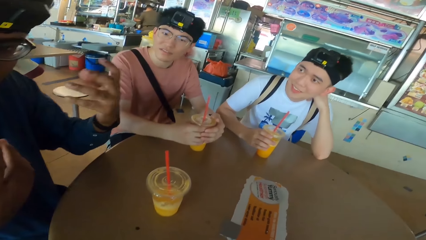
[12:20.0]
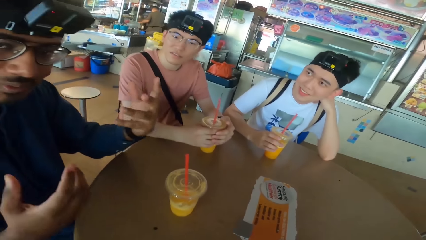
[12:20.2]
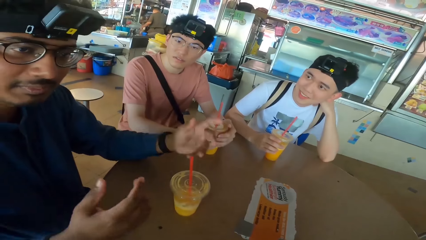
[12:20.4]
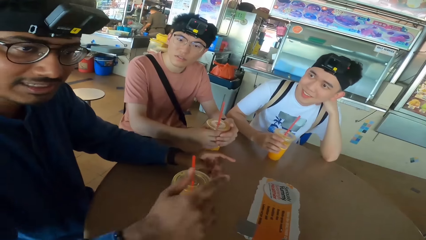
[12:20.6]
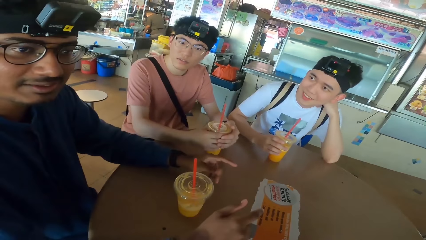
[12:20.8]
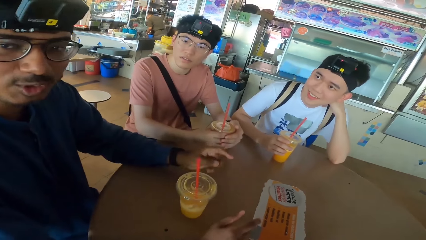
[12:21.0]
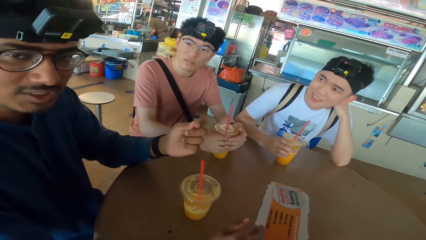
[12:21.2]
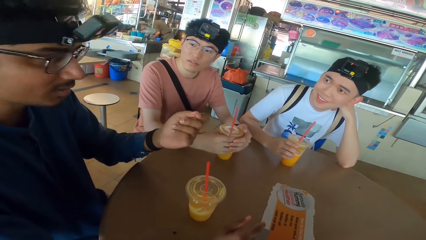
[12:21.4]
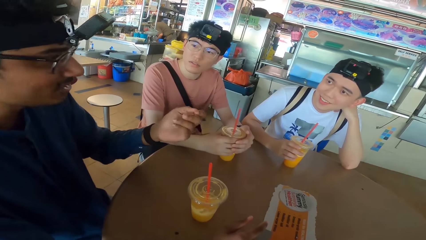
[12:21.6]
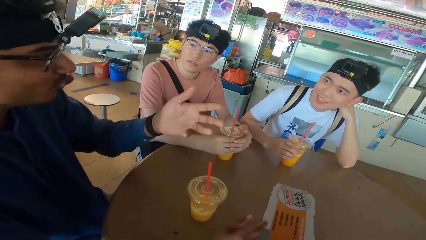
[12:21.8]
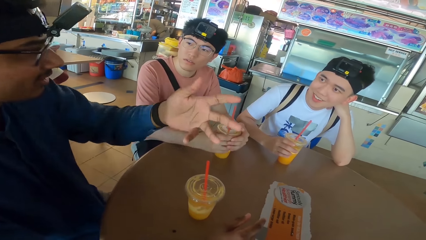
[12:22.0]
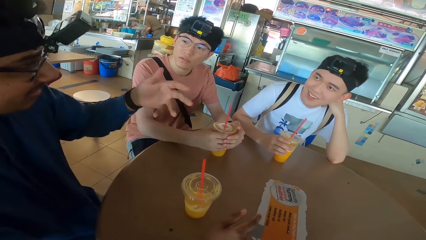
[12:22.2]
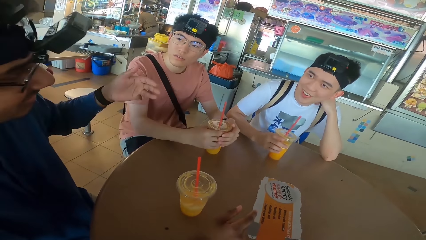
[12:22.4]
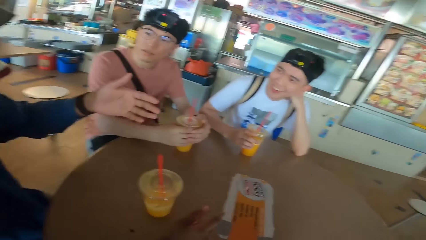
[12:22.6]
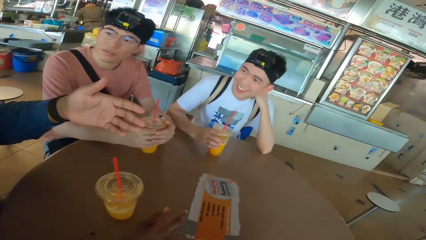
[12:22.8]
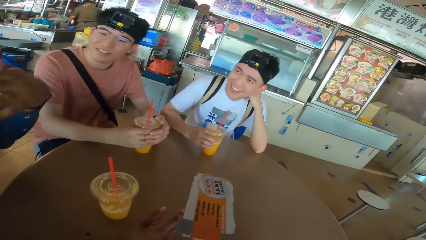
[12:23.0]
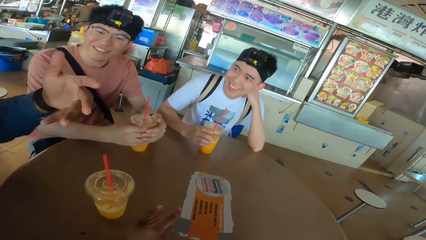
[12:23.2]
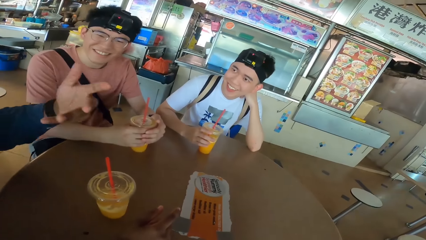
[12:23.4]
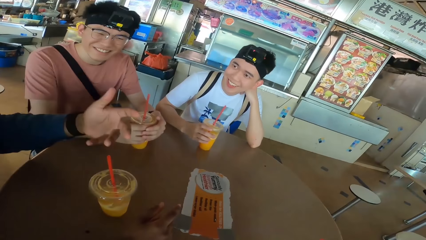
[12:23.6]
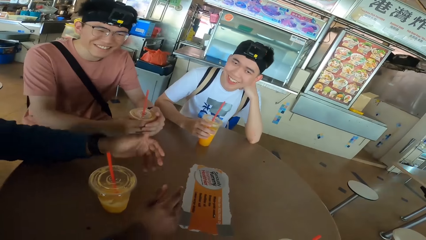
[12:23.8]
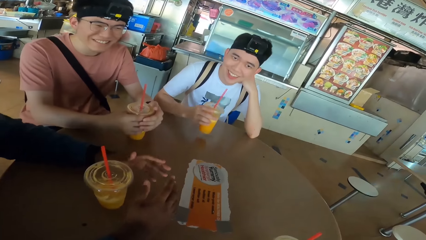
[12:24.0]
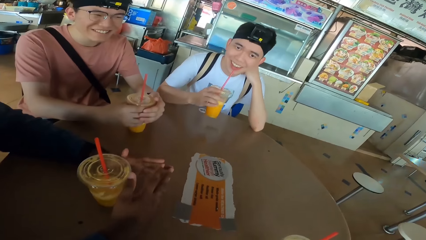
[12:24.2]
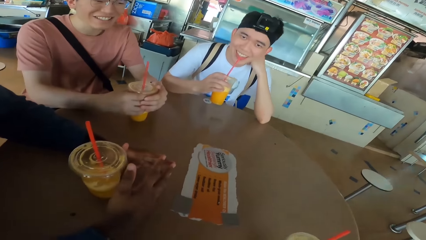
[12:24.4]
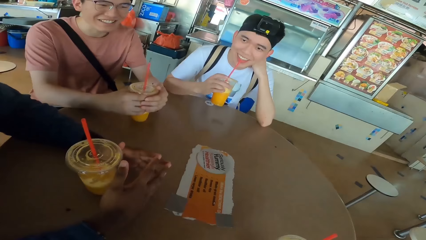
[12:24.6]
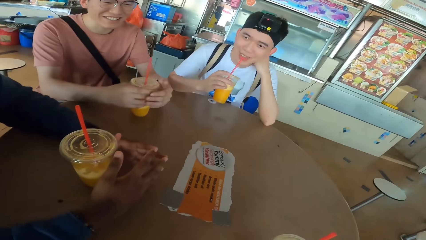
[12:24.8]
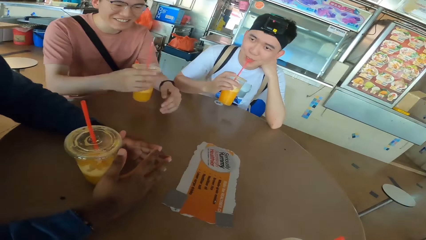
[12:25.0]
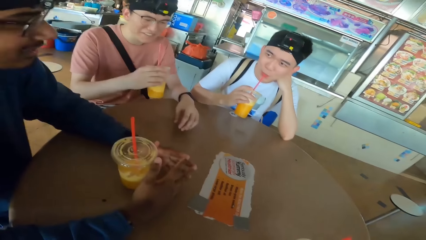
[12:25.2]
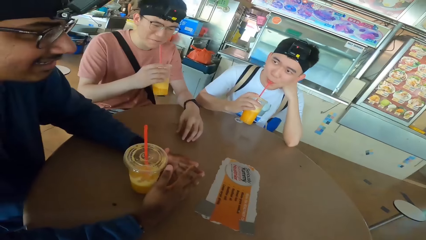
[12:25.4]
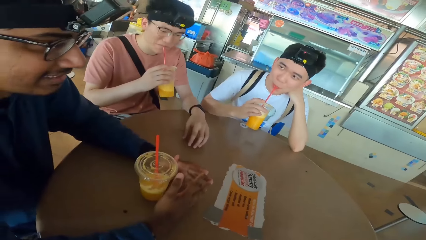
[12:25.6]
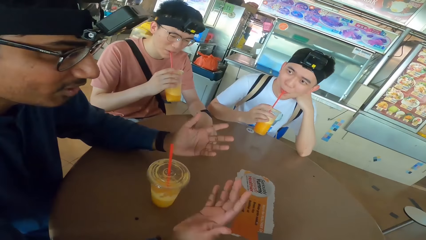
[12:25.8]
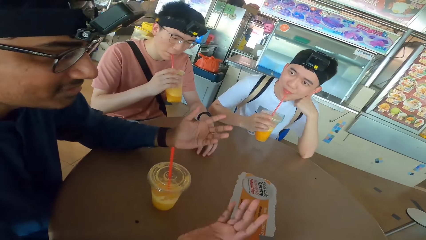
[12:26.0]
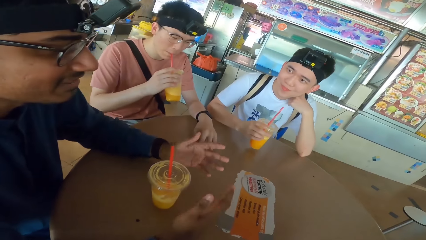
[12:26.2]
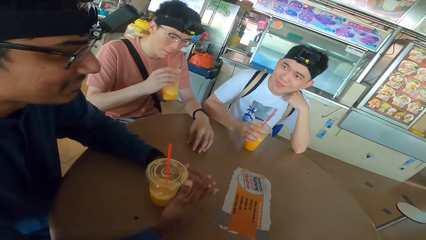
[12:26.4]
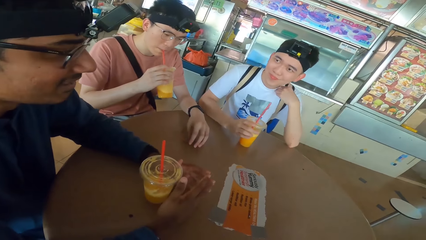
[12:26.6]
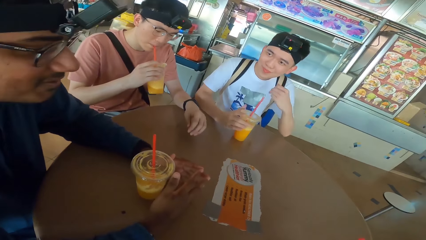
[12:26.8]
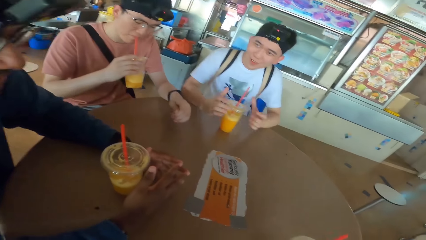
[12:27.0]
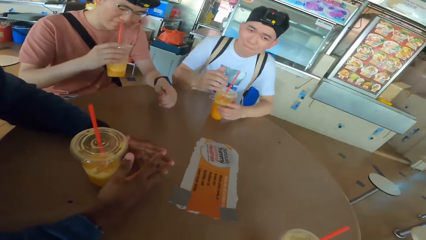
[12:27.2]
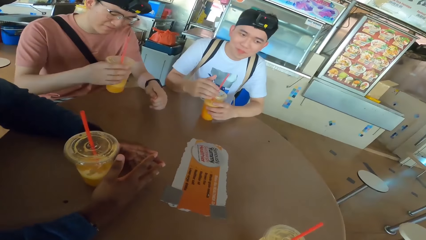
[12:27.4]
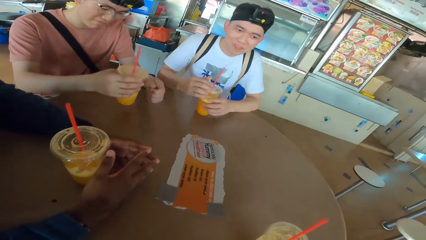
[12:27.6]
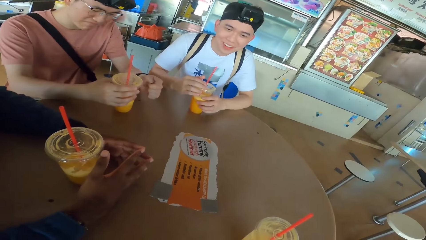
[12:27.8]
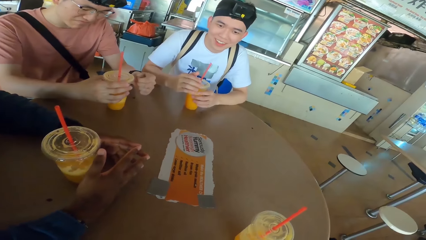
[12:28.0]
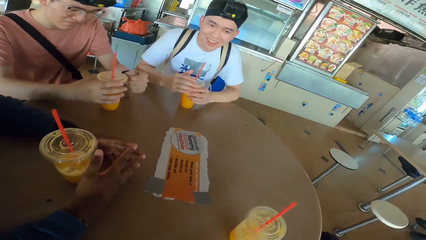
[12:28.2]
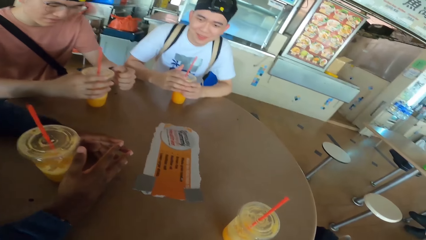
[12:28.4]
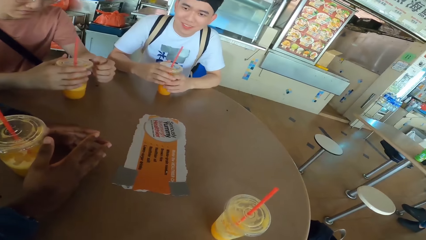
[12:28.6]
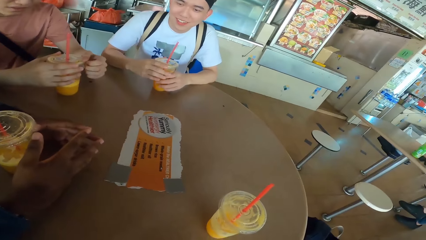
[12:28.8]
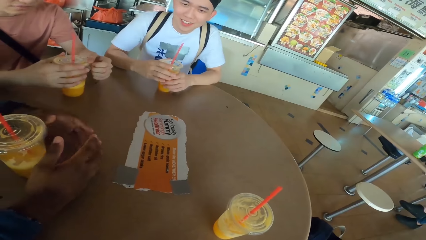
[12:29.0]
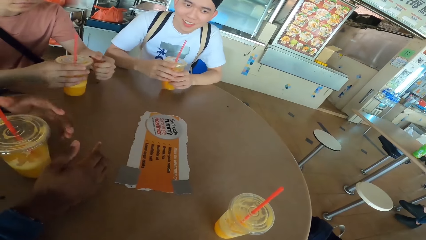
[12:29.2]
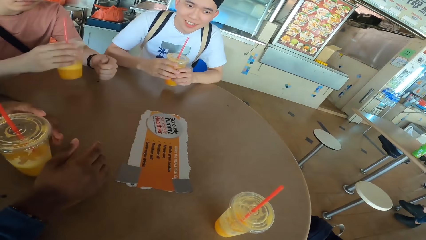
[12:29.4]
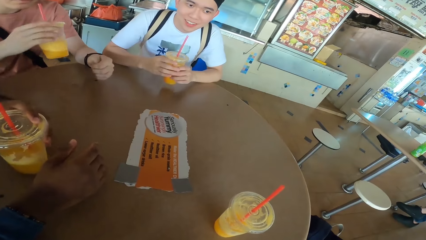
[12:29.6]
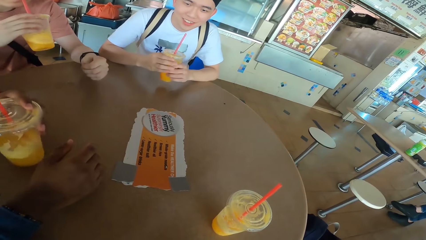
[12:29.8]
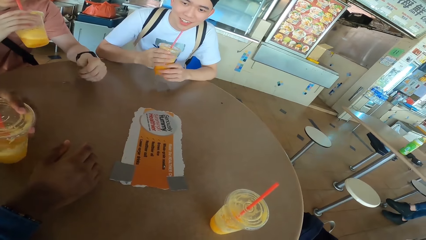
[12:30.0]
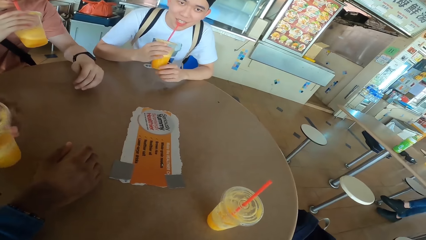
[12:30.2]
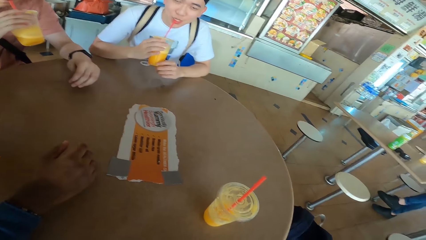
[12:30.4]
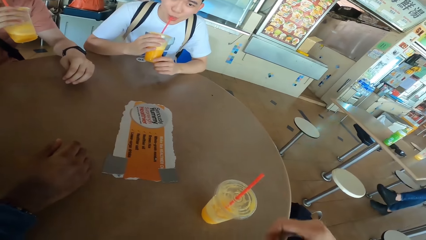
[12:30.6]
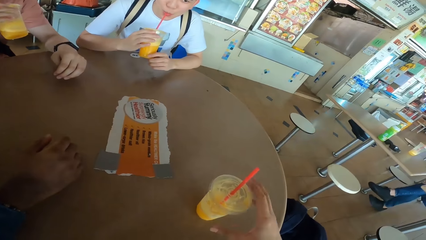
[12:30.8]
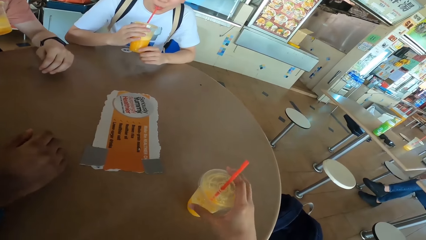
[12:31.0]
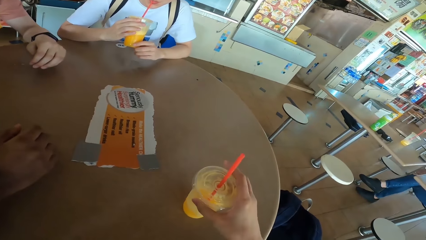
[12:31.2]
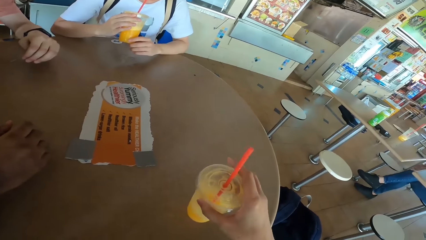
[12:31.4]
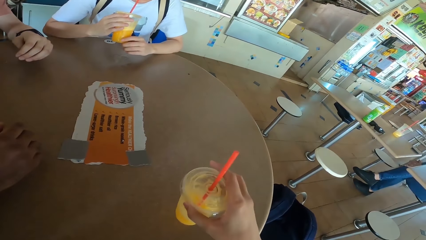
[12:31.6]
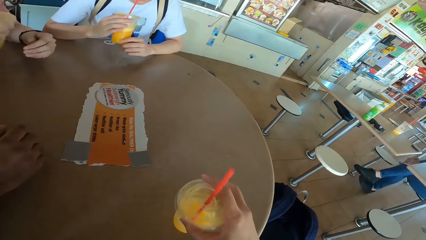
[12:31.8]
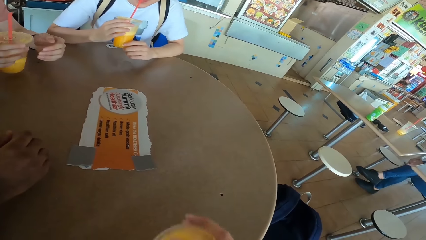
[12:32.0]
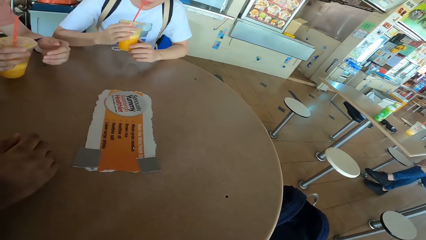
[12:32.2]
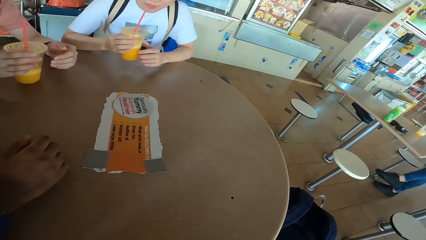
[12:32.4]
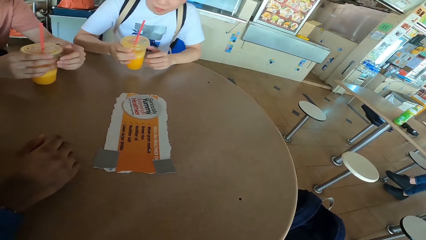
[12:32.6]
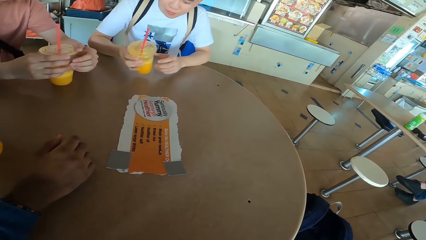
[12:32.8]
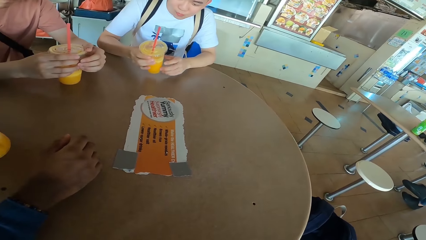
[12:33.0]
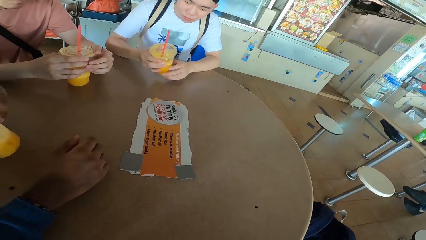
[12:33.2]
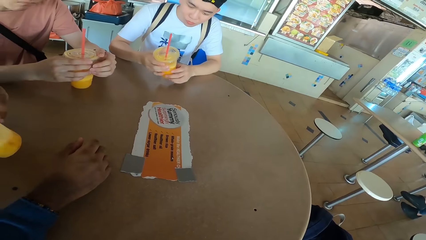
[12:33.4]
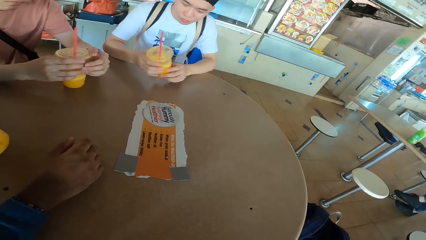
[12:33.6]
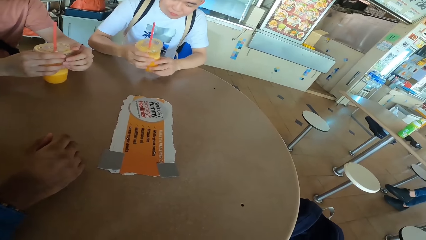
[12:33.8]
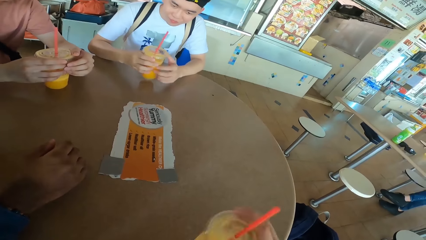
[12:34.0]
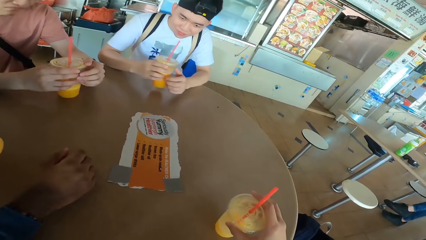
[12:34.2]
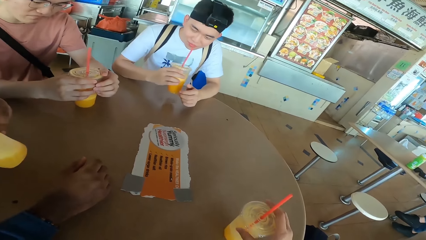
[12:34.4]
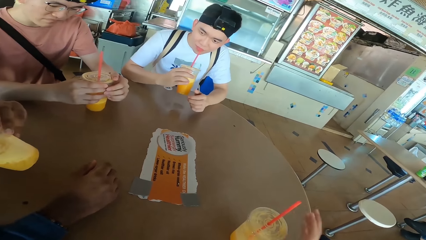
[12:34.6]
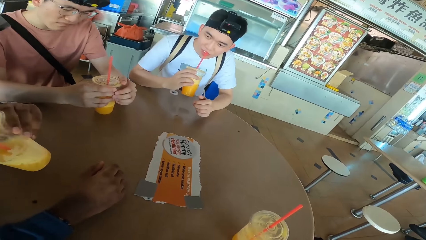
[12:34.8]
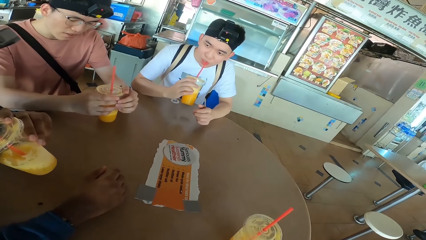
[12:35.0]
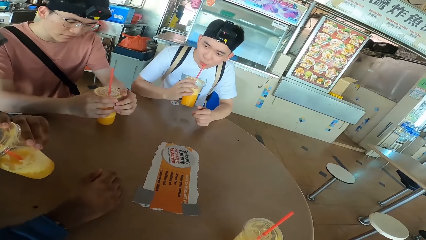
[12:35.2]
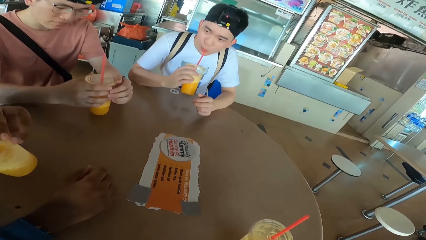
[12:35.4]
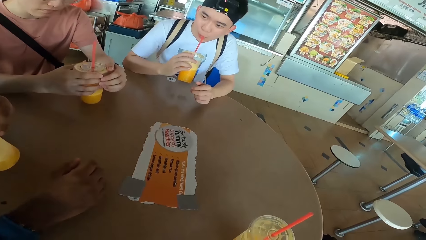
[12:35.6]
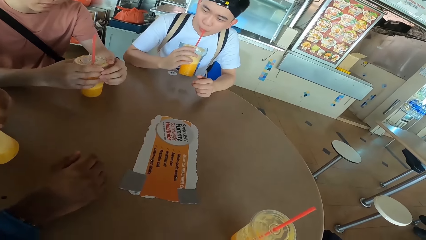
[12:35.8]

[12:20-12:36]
A man places his hands on the table and raises his hand. The camera wearer looks at another man. The second man picks a juice can. The first man places his hands on the table. The second man sips juice from the can. A third man picks the juice can from the table. He sips juice from the can. The first man moves his hands. The second man places the juice can on the table. The third man holds juice with his hands and places the juice can on the table. The second man holds his juice. The camera wearer looks at the table. The first man shakes a drink. The third man picks the juice can from the table. He sips juice from the can. The second man picks the juice can from the table. He sips juice from the can. The camera wearer shakes a drink on the table. They pick the juice can from the table, move the drink towards themselves, and sip juice from the can. The third man shakes his drink. He places the juice can on the table. The second man places the juice can on the table. He drinks juice. The third man holds his juice. The camera wearer puts a drink on the table. The second man picks the juice can on the table. The first man picks the juice can from the table and puts a drink on the table. The second man sips juice from the can.
